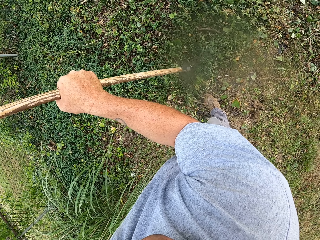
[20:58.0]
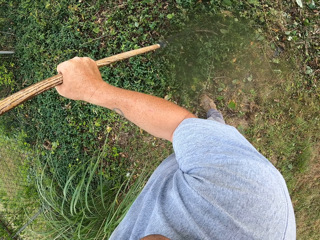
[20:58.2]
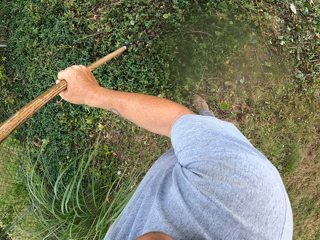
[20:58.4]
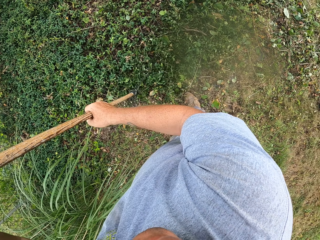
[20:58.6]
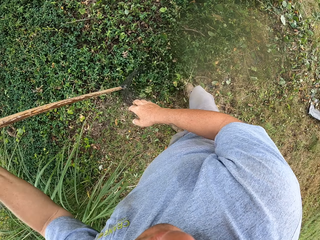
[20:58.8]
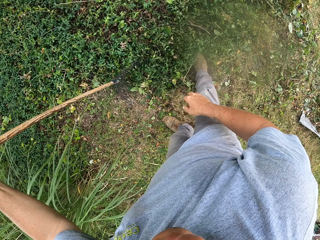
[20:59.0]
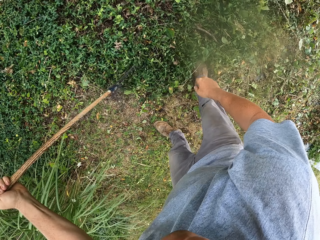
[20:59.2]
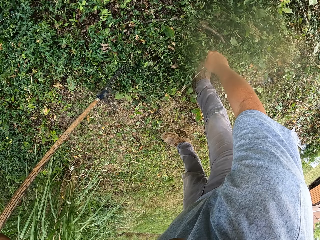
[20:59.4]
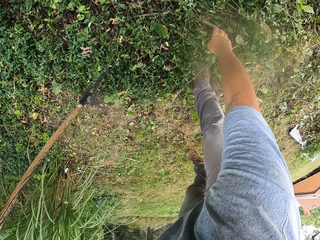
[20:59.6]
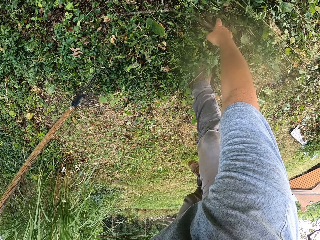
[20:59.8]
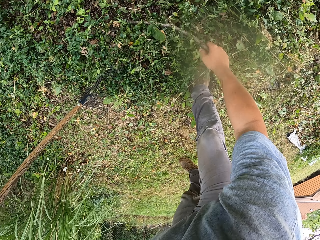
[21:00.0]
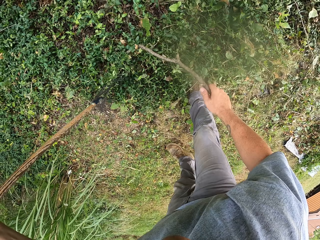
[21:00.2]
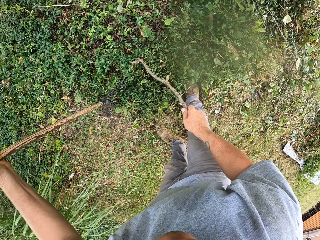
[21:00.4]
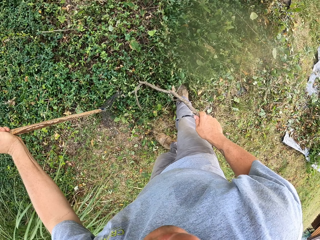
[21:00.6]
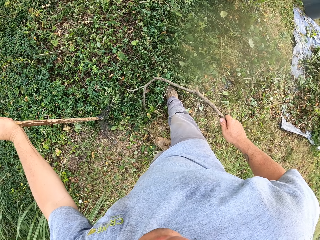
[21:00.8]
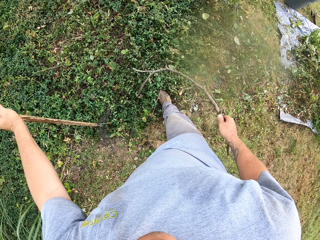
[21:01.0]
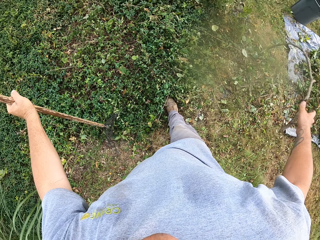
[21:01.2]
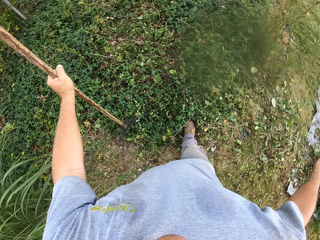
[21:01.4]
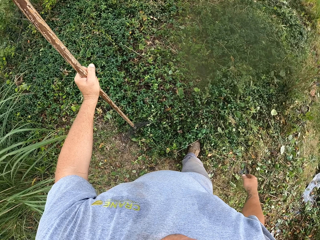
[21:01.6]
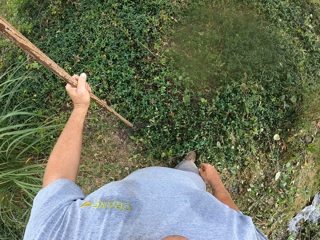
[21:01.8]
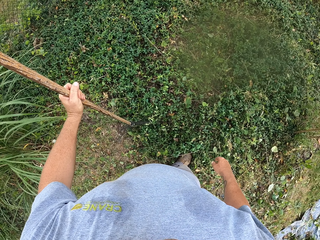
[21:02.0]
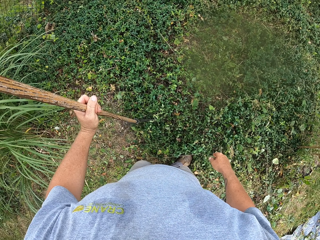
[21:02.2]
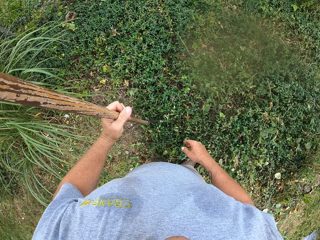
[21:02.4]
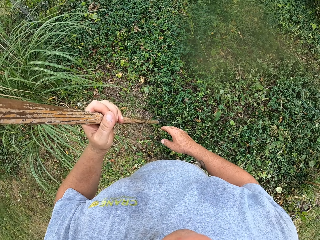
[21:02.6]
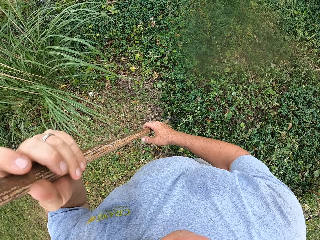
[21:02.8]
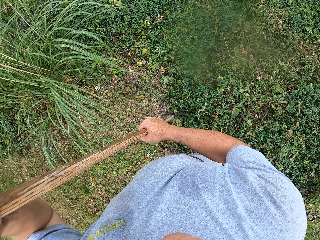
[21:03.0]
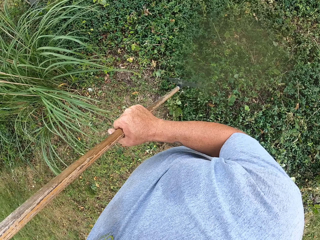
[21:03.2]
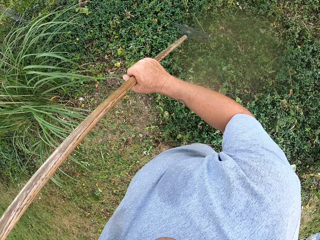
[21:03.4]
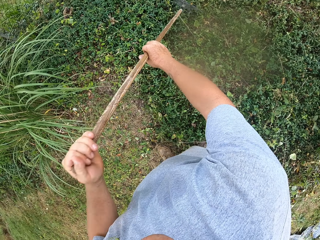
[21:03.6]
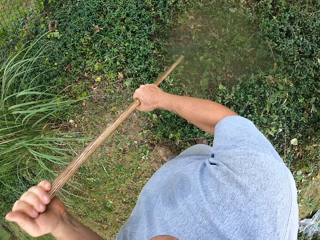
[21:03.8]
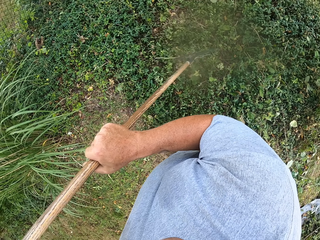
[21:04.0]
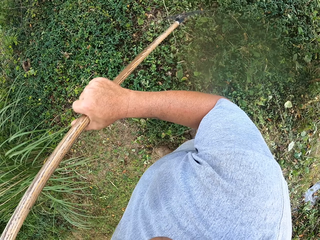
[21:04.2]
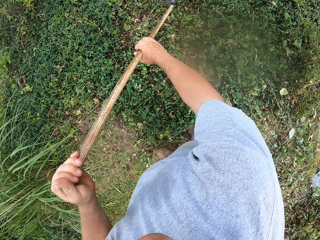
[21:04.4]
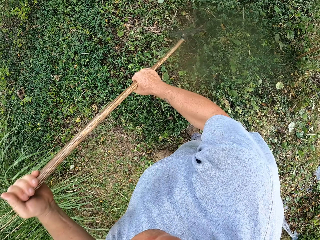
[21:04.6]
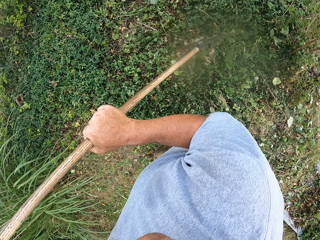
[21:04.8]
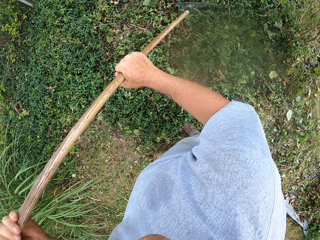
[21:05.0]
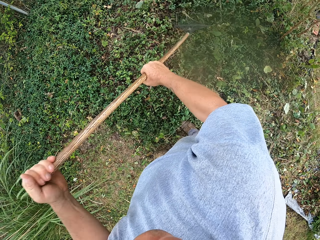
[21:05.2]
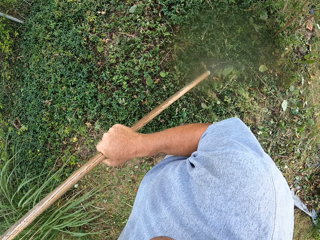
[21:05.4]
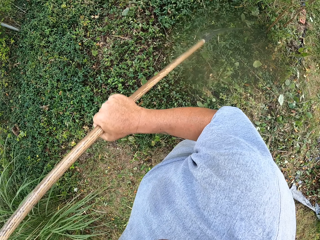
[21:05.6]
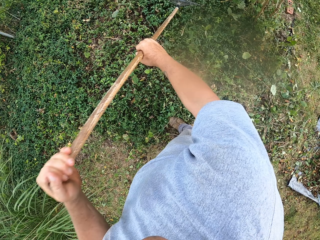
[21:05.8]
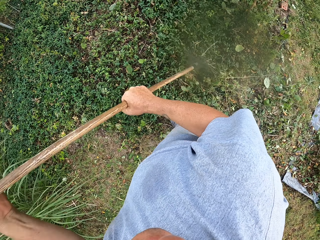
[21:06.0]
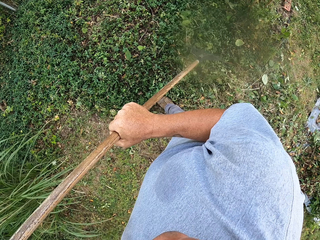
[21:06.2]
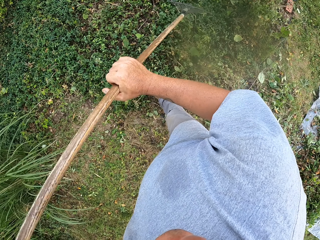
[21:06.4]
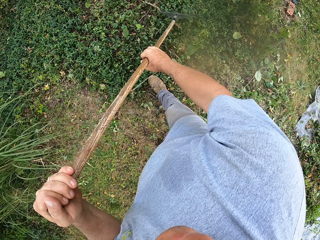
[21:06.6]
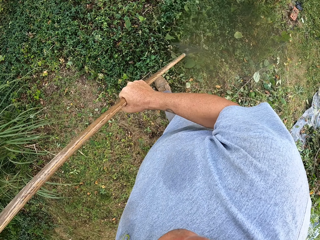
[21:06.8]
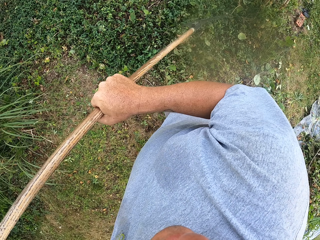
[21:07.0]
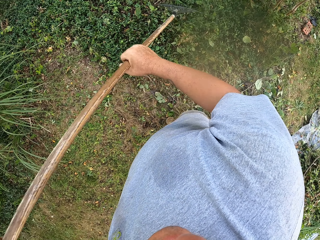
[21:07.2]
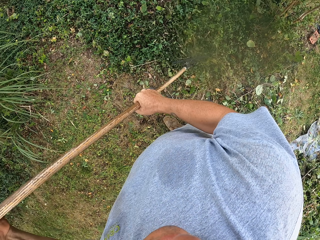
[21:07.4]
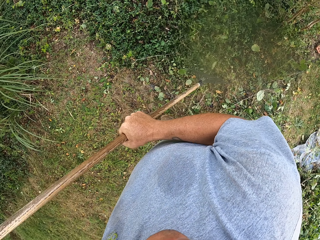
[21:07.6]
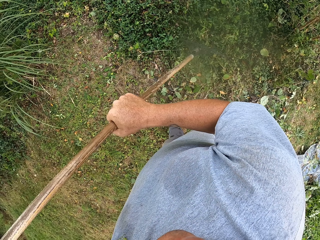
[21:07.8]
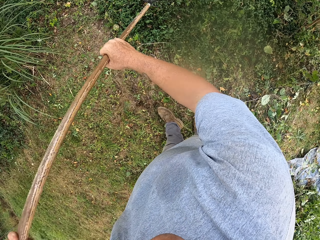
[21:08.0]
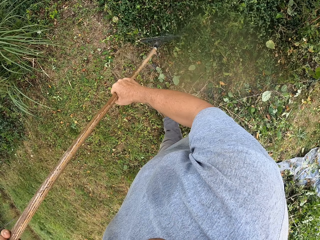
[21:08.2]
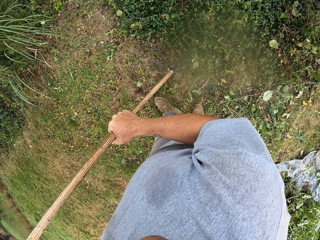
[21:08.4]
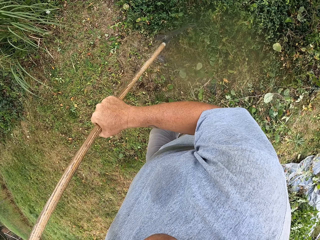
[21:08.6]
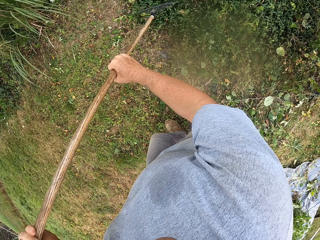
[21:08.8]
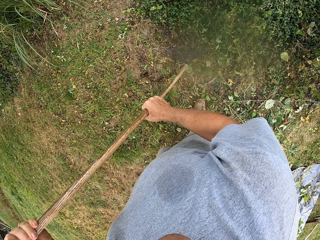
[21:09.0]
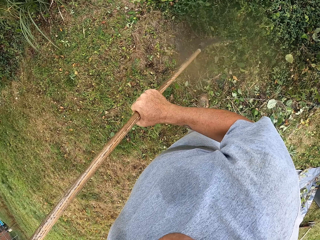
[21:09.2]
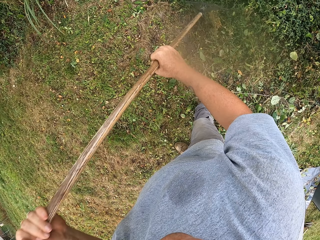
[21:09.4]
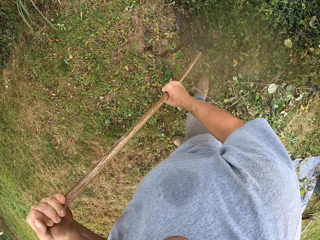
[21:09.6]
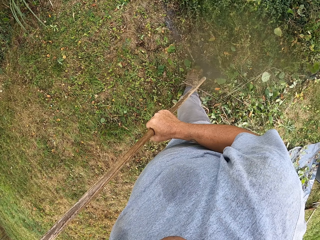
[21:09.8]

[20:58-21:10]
The camera wearer picks up a branch from the ground. They throw the branch away. They hold the rake with the right hand. They gather leaves with the rake. They clean the field using the rake.

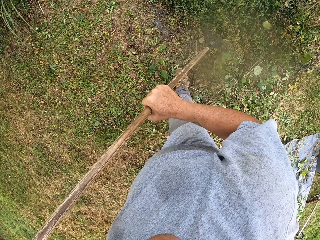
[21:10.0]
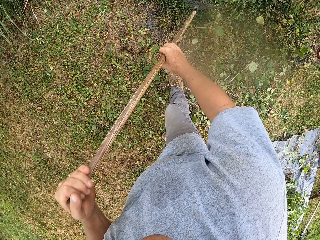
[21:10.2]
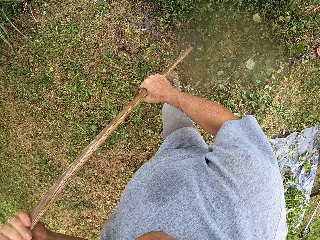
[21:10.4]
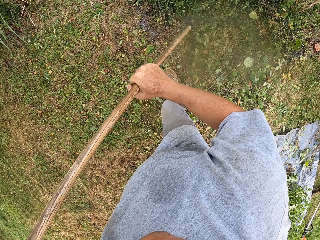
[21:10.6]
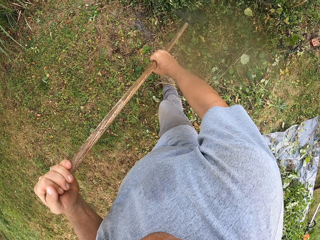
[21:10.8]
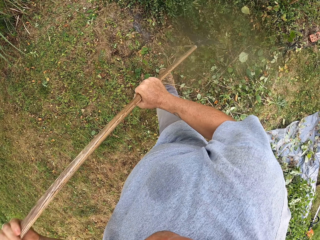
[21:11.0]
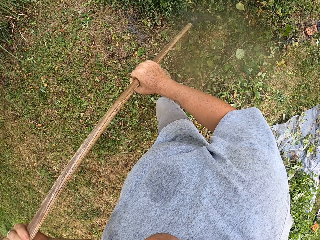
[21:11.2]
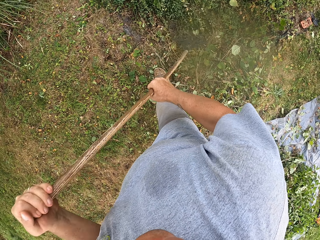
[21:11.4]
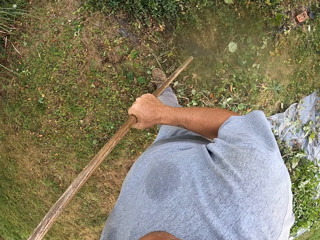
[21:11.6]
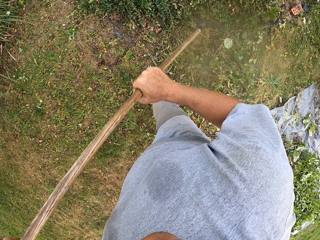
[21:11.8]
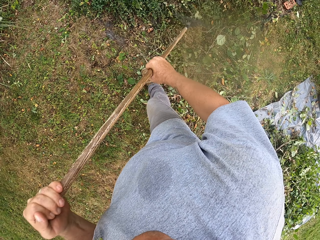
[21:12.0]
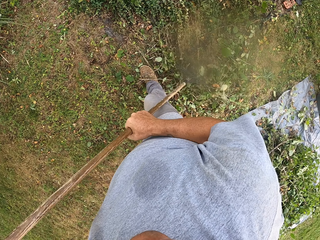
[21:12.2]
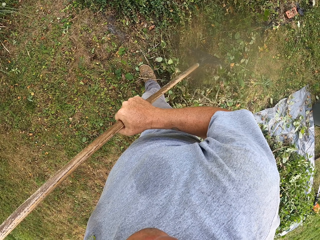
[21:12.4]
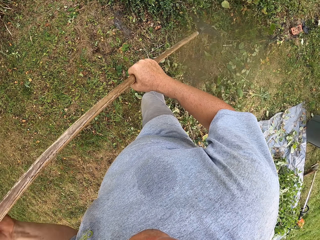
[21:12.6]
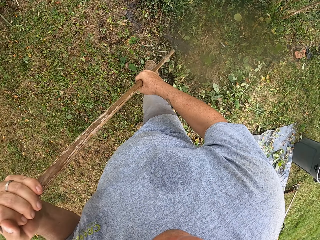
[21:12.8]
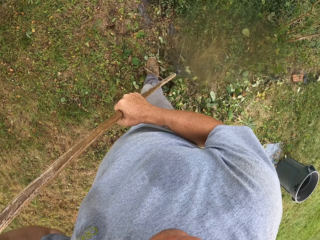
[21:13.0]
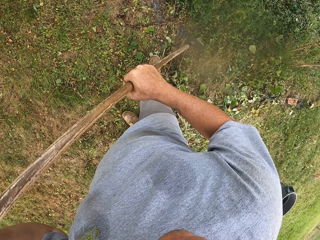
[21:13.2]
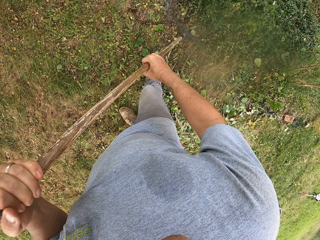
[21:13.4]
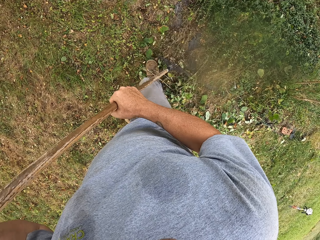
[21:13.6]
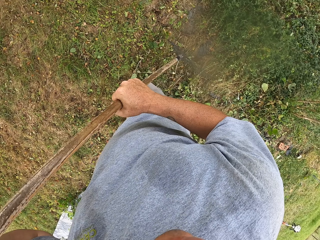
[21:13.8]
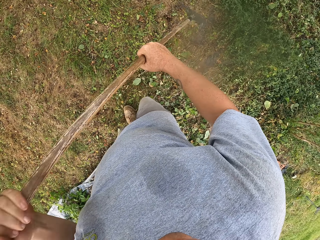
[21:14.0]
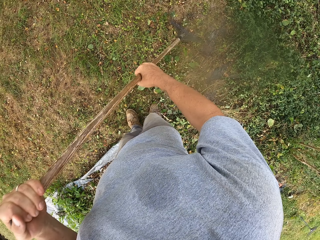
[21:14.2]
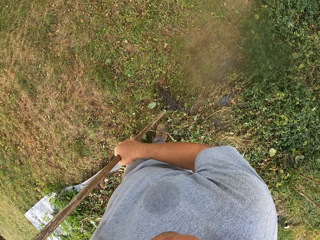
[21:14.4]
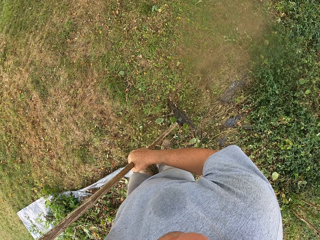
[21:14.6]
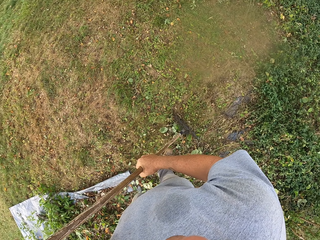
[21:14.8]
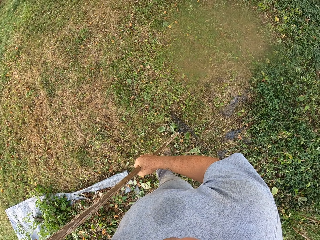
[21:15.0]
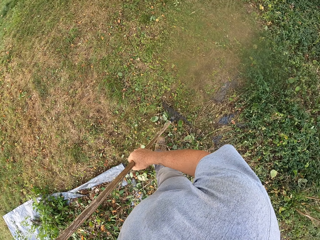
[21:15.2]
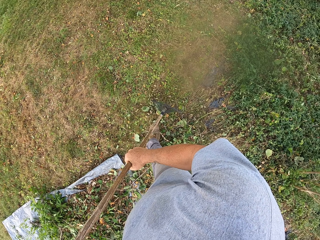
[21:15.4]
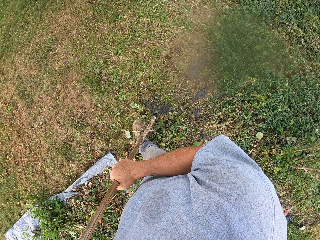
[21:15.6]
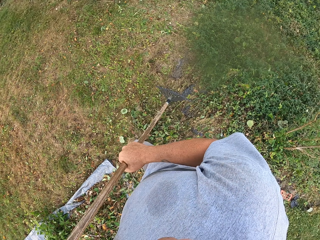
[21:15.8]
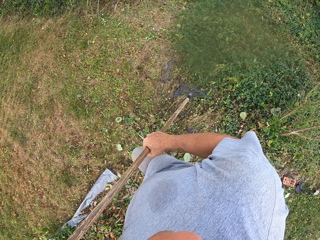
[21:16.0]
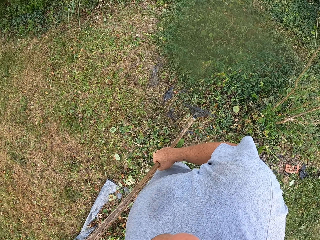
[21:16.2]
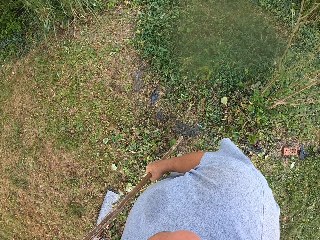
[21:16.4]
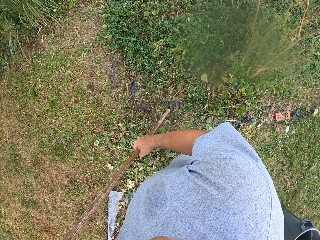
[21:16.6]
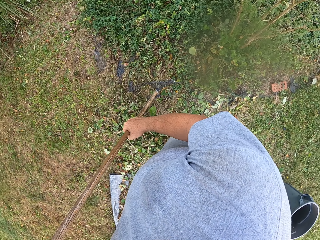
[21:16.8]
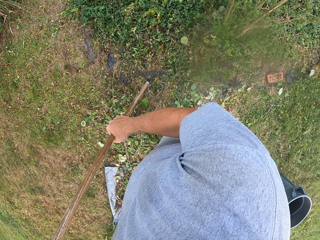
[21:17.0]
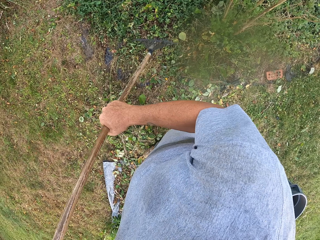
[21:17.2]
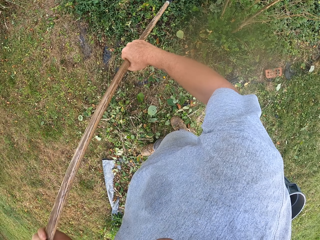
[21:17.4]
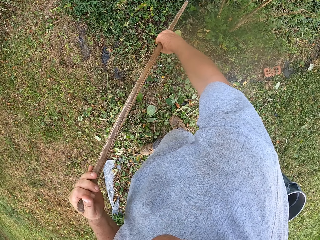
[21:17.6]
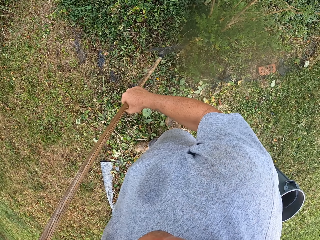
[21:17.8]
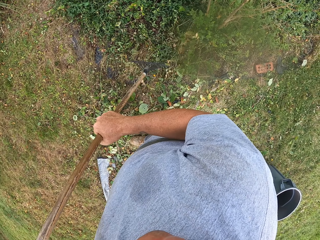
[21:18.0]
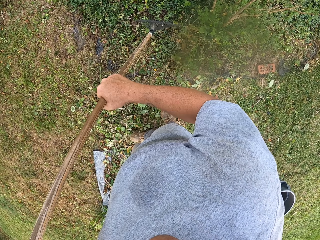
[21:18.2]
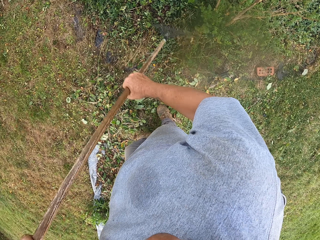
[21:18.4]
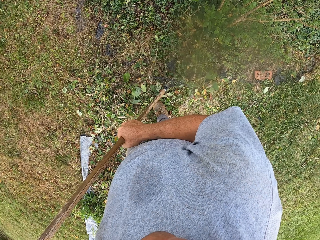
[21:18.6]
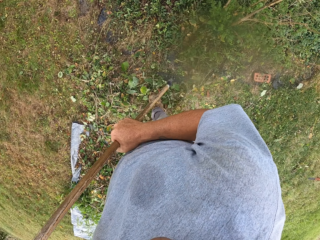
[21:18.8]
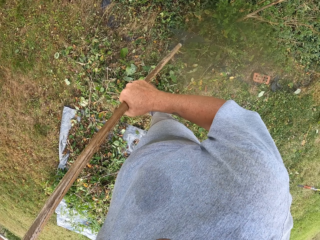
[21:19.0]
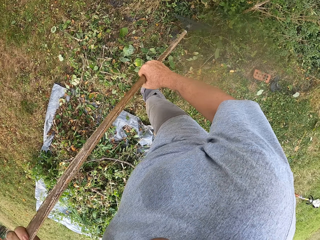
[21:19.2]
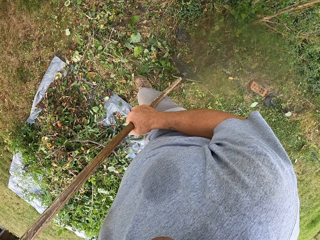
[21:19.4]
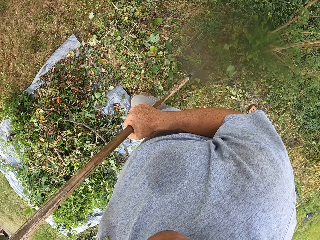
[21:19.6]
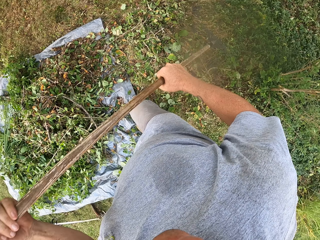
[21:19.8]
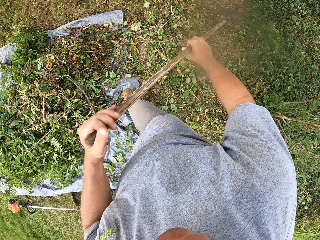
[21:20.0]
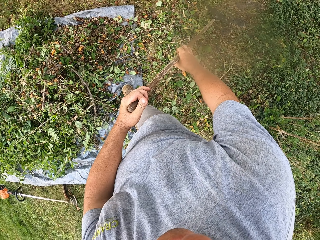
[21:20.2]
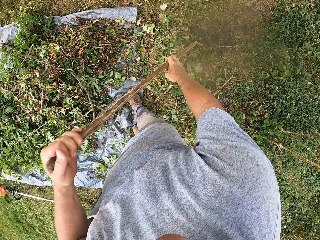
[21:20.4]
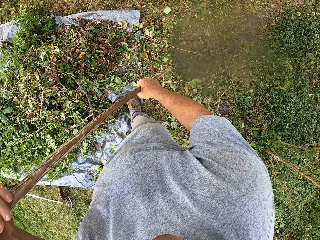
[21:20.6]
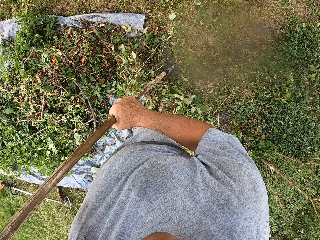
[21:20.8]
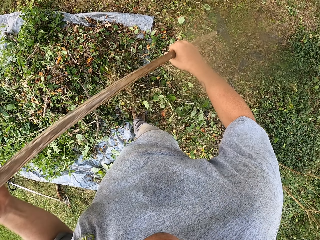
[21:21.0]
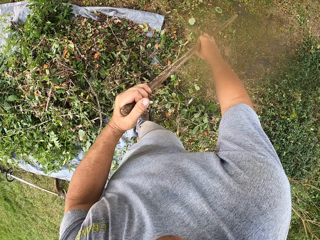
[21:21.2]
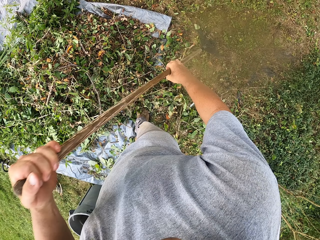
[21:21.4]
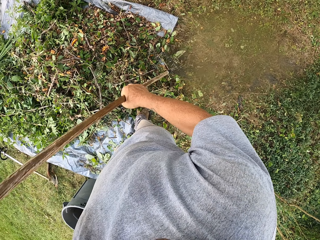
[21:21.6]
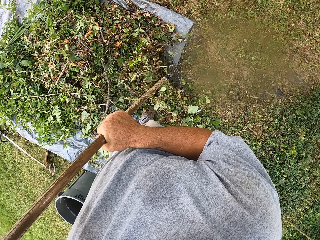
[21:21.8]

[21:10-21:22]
The camera wearer stops gathering leaves. They gather the leaves with a rake.
